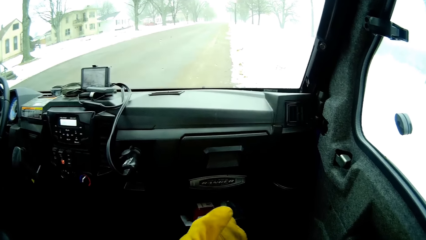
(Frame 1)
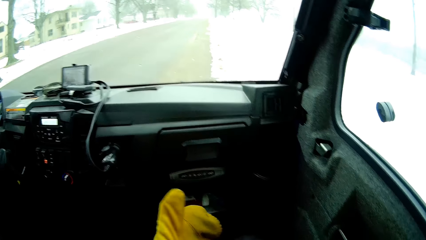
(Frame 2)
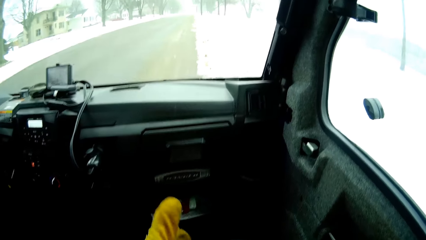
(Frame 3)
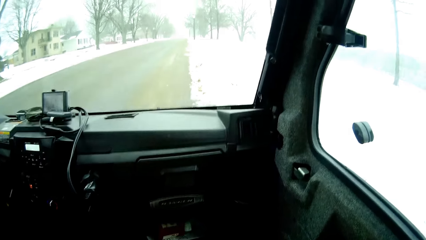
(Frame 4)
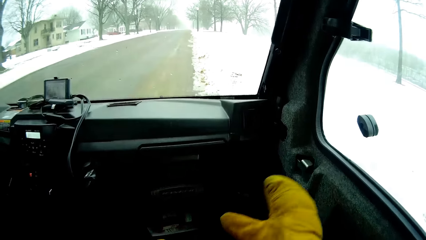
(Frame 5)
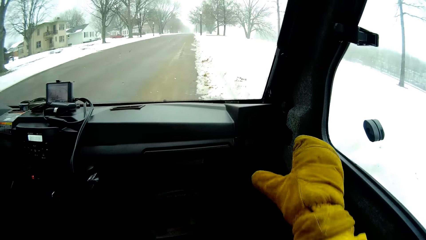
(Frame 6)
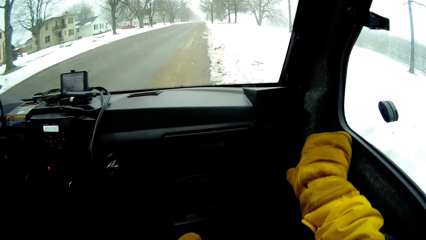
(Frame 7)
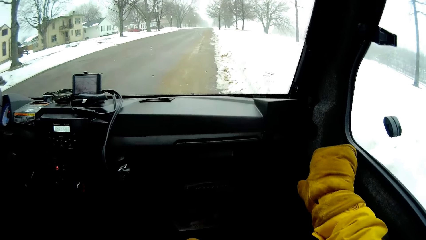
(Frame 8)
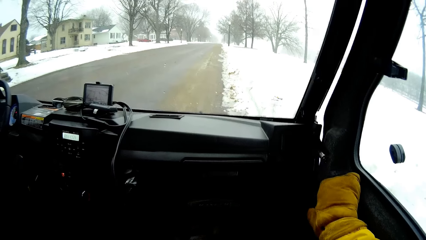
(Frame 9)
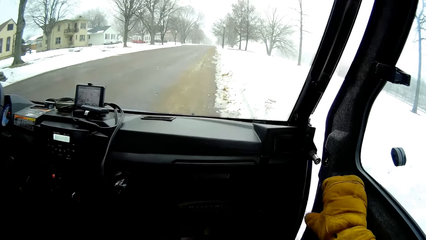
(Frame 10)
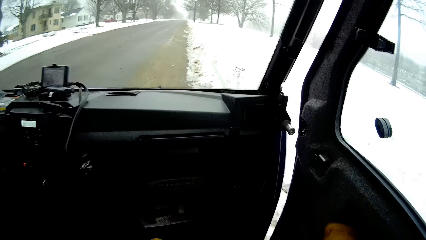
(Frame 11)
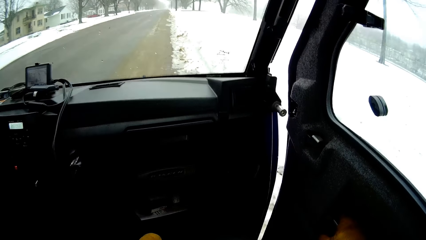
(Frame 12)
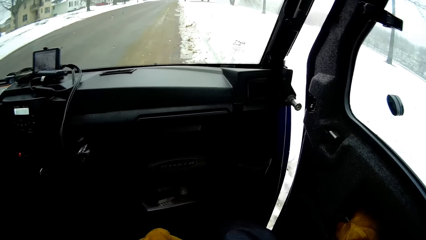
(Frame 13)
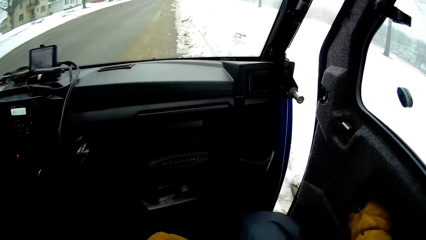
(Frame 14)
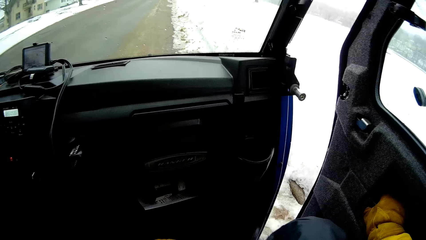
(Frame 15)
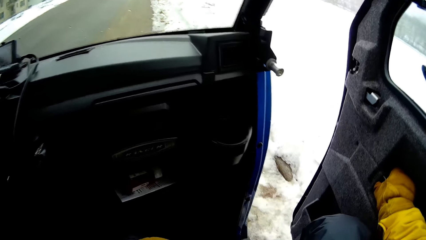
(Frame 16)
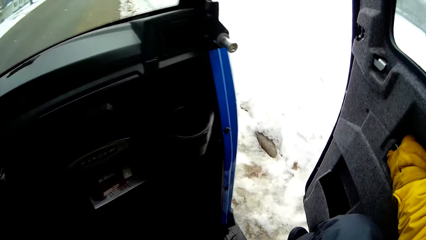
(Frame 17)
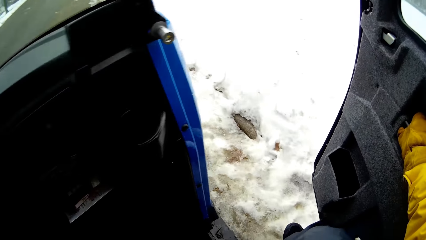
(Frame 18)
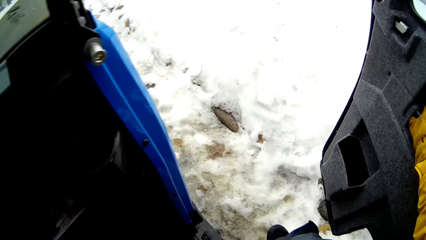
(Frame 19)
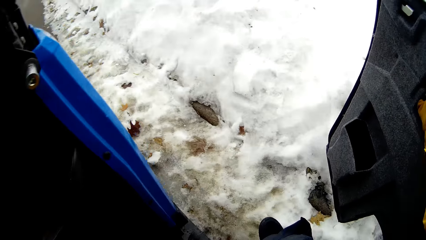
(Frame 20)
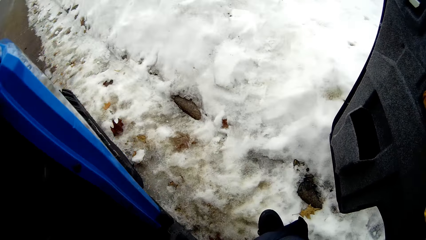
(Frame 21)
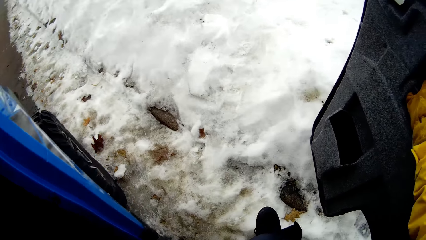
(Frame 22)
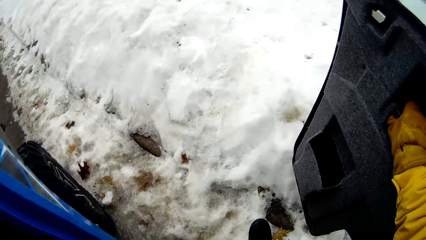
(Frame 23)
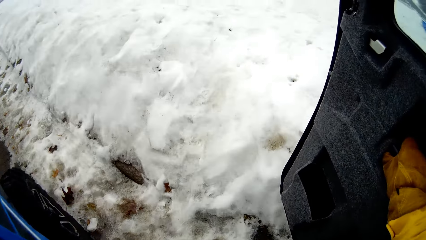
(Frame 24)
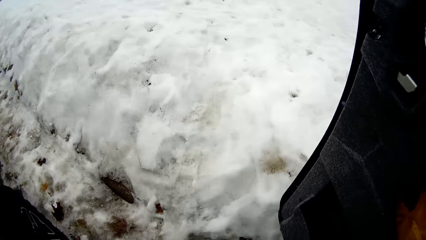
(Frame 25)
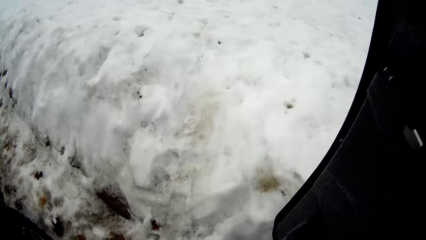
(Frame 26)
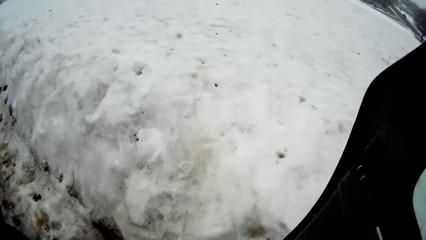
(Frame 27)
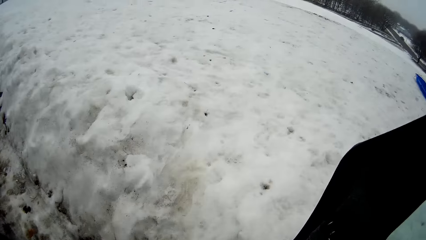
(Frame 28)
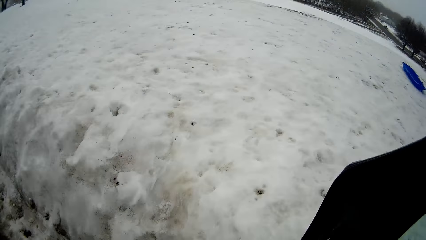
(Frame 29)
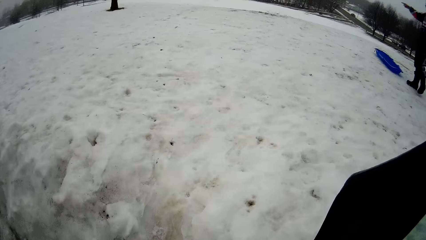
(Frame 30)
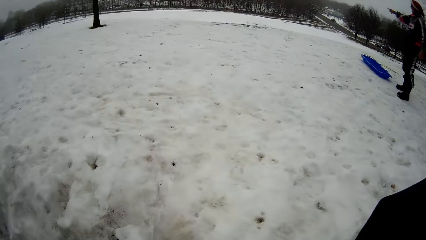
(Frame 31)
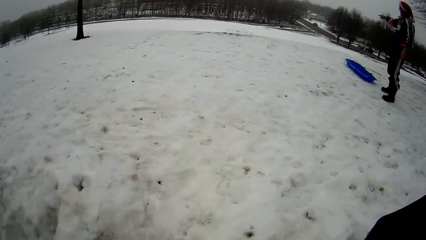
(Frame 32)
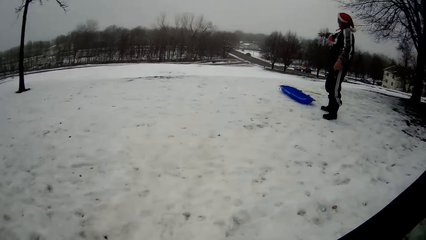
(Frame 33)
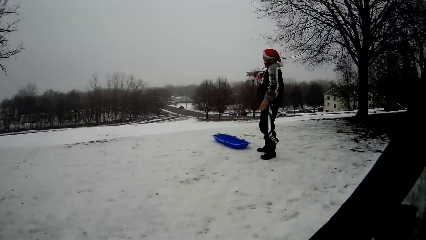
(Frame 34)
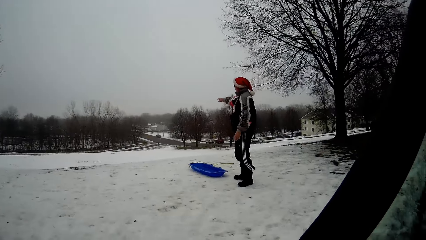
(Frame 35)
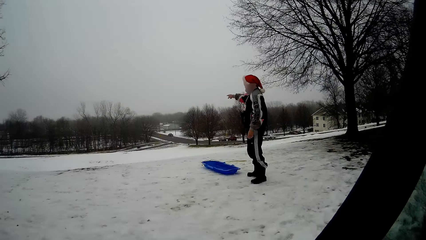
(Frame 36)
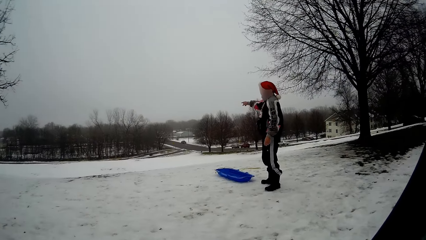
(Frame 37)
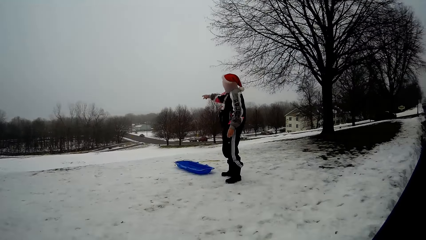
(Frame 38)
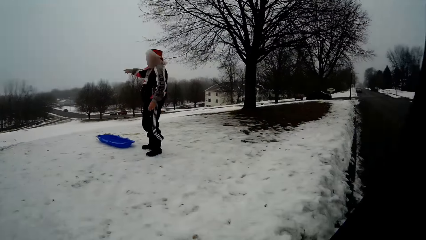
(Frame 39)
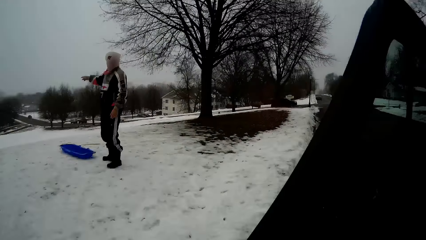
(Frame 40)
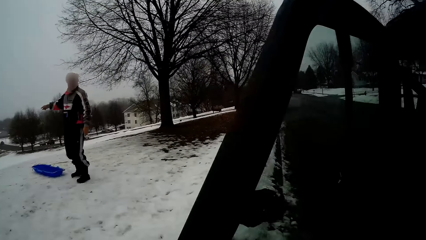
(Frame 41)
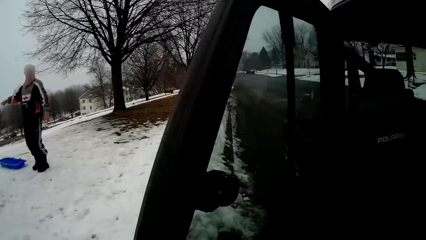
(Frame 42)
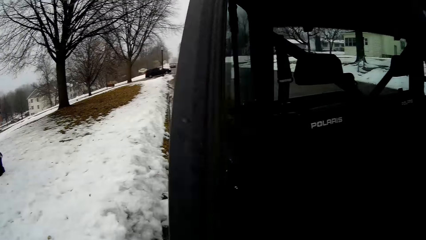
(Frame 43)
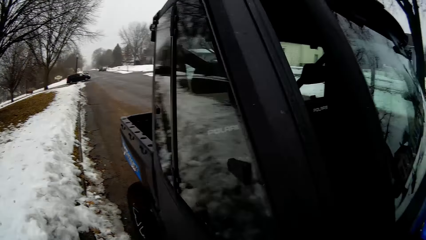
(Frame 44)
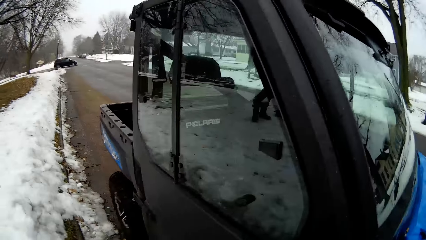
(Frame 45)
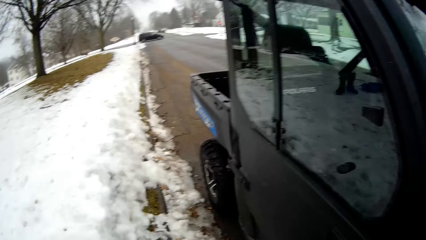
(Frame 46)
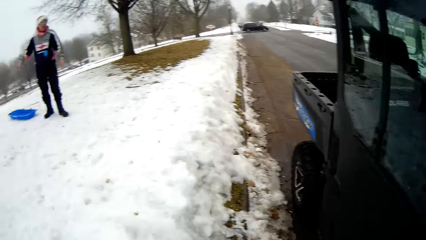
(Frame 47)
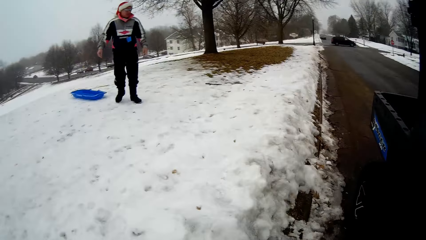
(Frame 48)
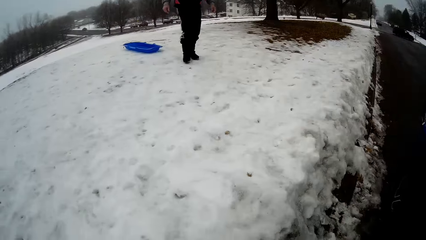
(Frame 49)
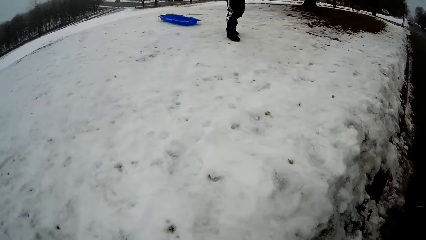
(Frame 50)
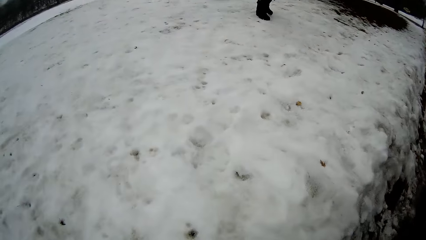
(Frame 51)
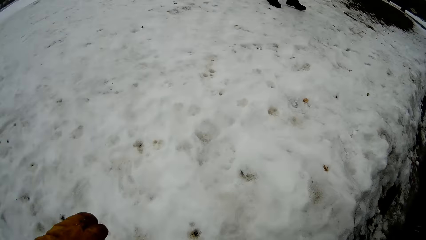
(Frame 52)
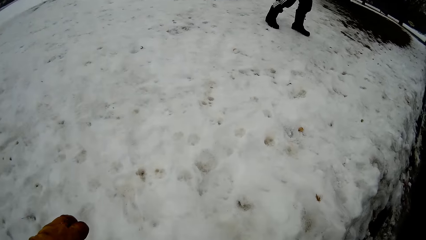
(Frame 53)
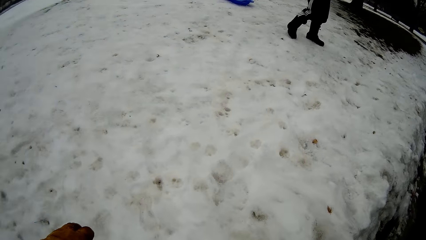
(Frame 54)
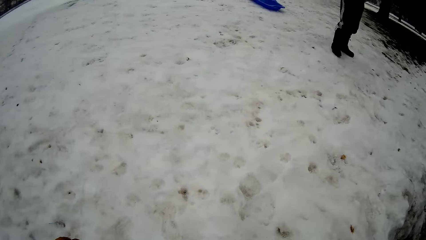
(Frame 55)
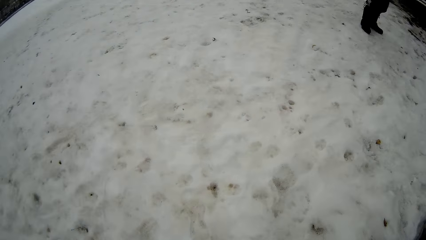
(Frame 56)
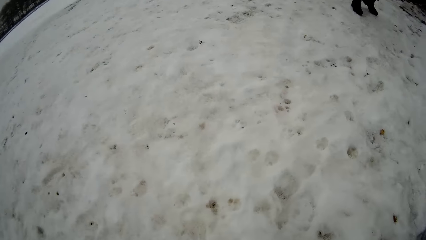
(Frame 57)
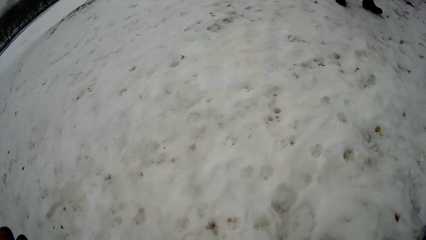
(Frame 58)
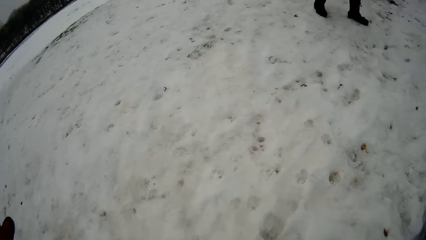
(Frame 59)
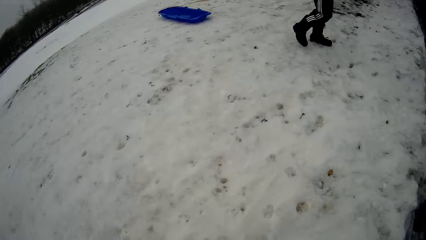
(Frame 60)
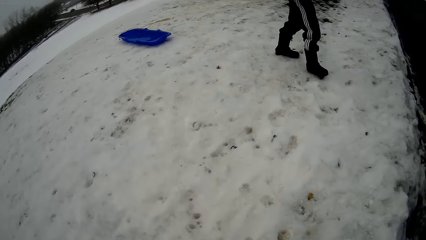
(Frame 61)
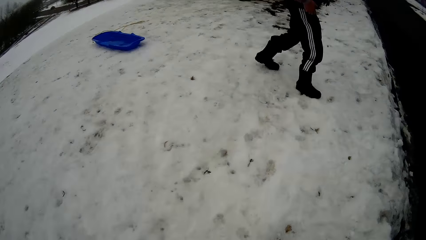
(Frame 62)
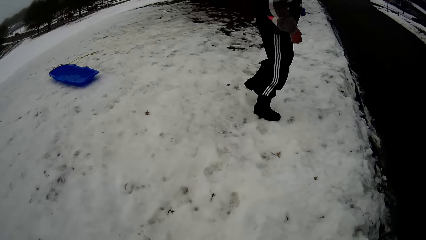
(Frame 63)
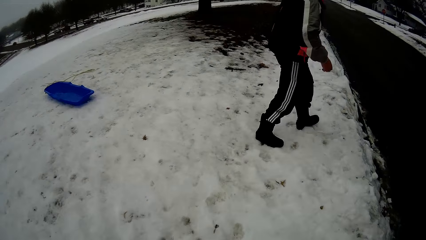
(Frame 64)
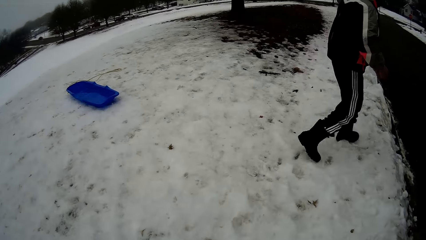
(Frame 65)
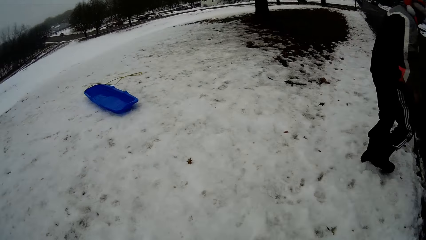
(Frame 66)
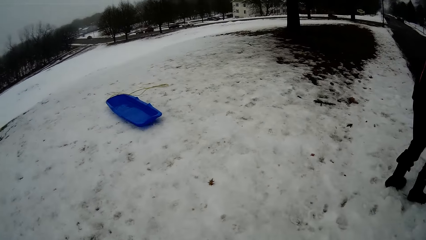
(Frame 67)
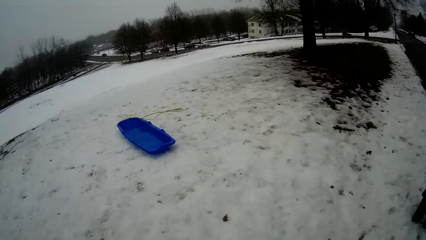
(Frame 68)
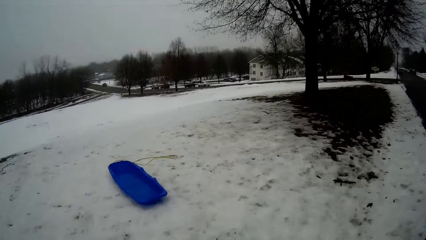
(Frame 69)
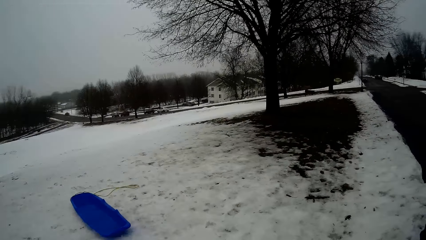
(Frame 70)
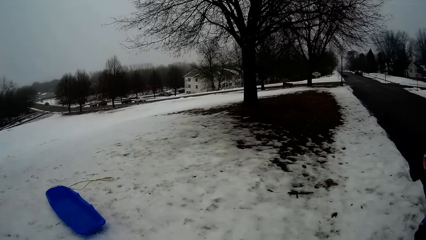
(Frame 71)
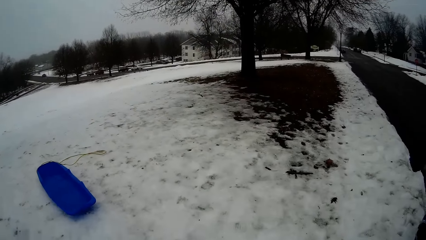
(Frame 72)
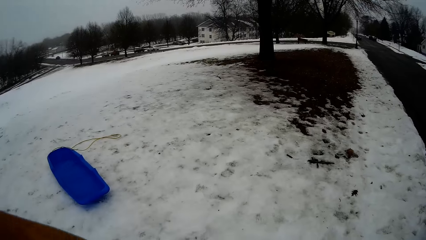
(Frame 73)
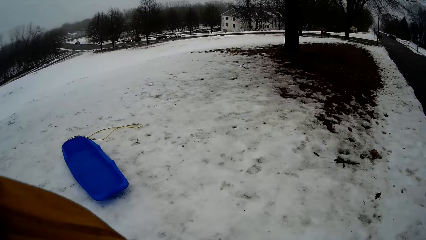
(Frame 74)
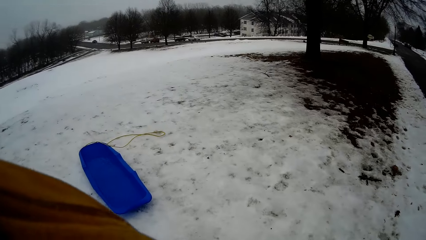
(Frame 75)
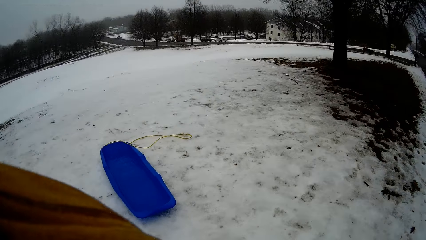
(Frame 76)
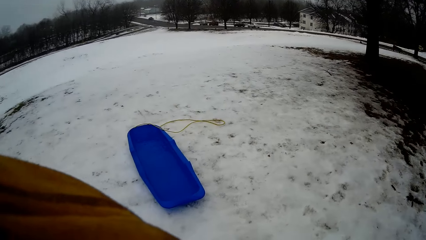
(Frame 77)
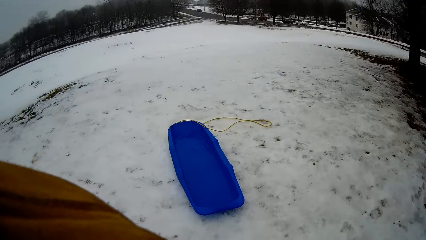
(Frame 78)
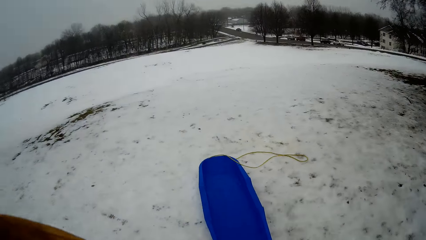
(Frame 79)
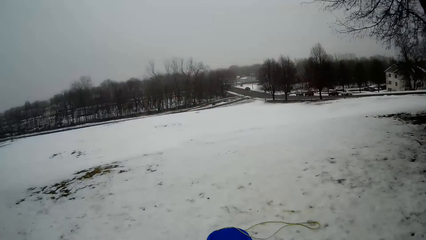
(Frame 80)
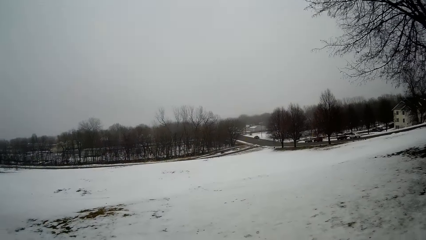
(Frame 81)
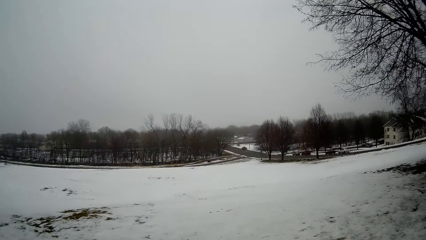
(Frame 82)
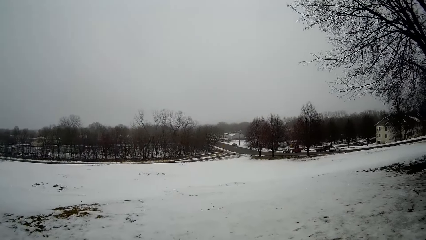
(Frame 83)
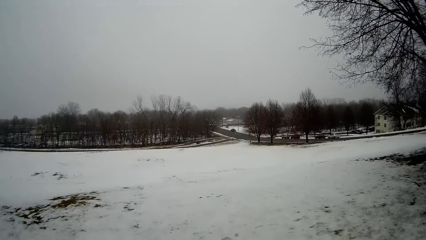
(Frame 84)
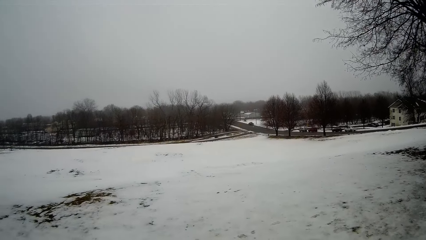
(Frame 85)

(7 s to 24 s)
The camera wearer opens a door of the truck with her right hand. She steps out of the truck. She walks around. A man stands in the snow. The camera wearer shuts the truck door with her right hand. The man walks around. The camera wearer climbs on a snowy lawn from the truck on a tarred road. The man climbs down the snowy lawn to the truck on the tarred road. The camera wearer walks around.
